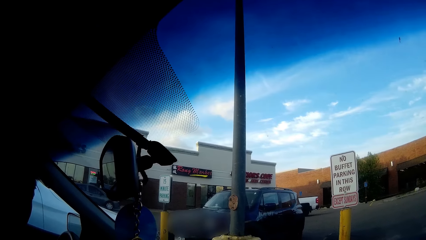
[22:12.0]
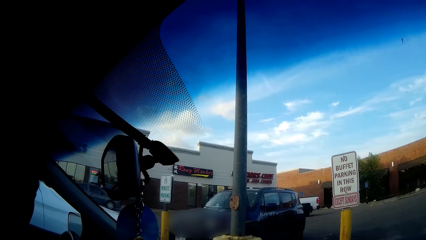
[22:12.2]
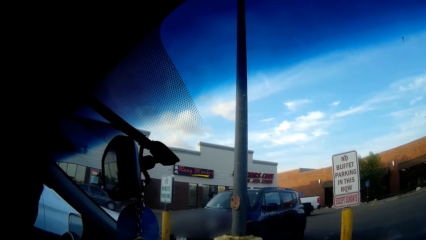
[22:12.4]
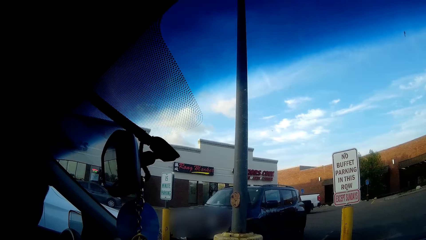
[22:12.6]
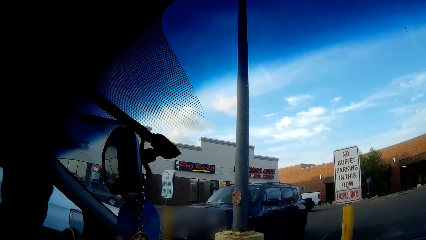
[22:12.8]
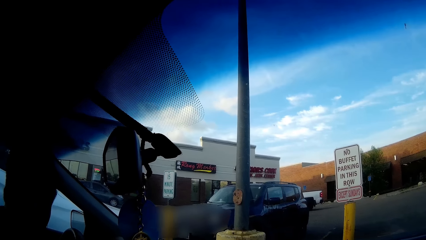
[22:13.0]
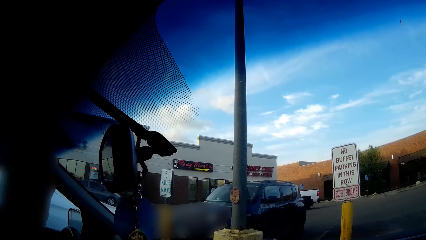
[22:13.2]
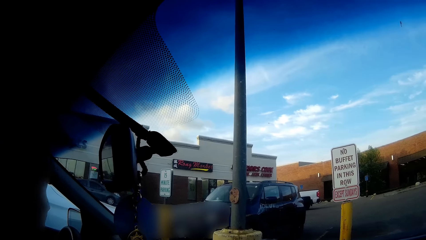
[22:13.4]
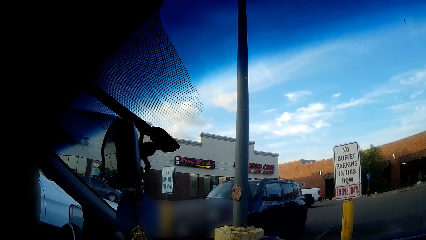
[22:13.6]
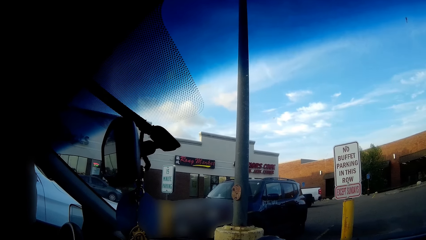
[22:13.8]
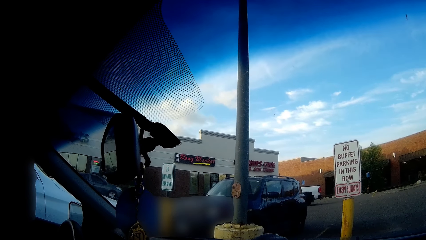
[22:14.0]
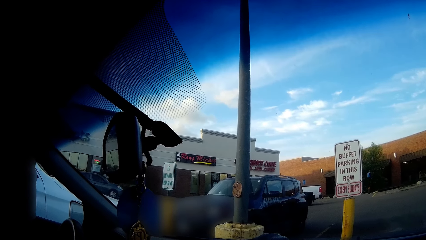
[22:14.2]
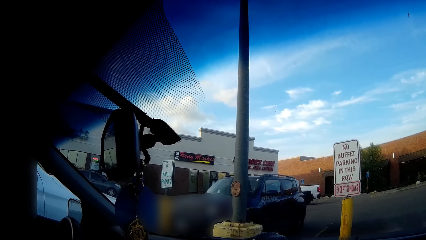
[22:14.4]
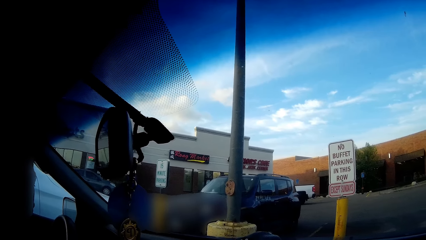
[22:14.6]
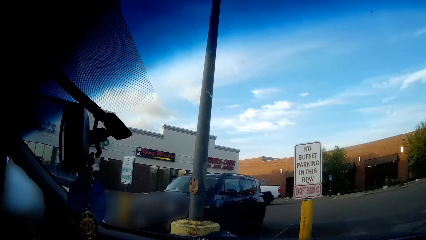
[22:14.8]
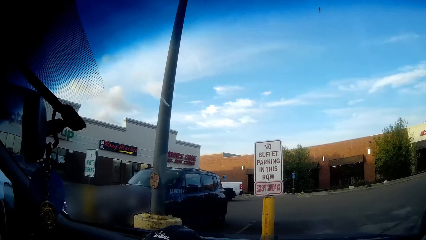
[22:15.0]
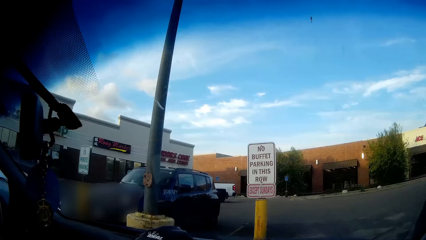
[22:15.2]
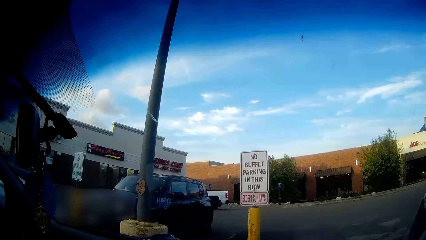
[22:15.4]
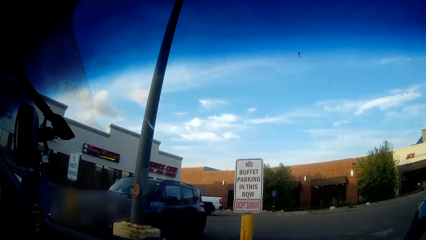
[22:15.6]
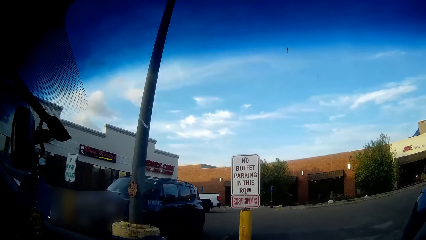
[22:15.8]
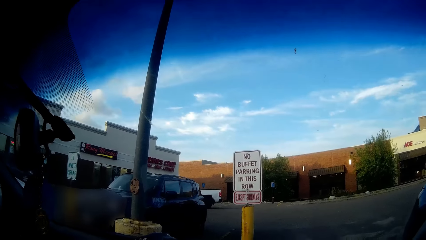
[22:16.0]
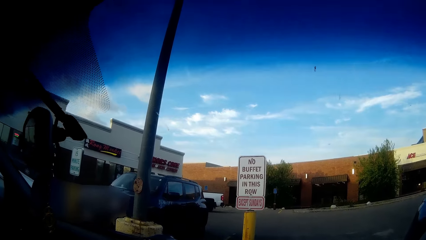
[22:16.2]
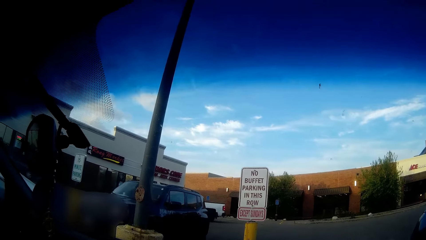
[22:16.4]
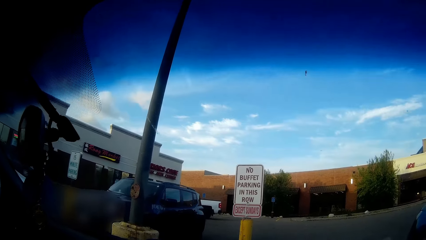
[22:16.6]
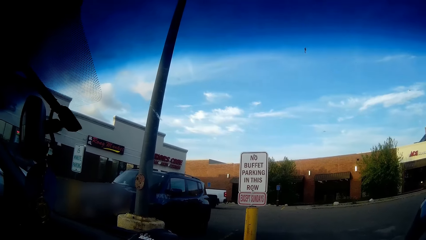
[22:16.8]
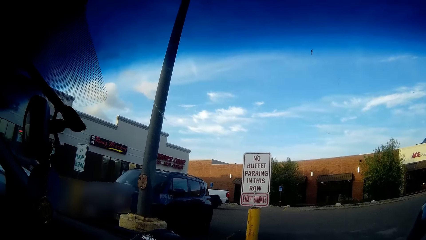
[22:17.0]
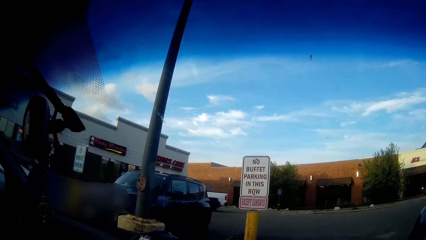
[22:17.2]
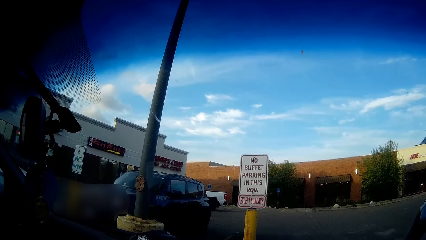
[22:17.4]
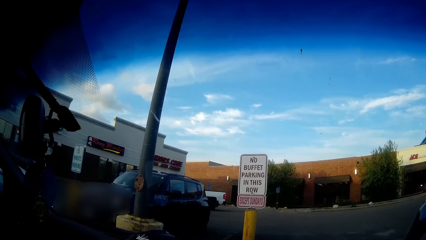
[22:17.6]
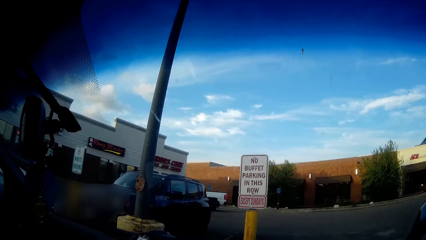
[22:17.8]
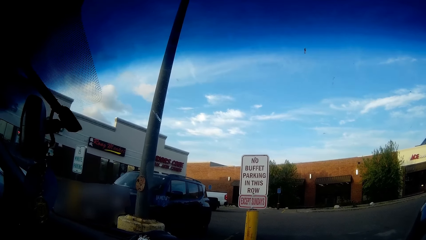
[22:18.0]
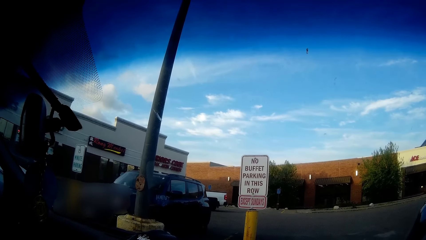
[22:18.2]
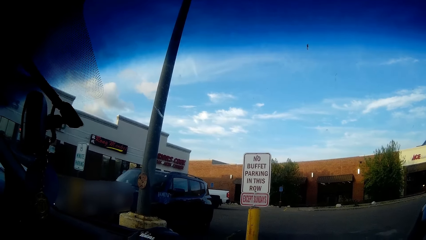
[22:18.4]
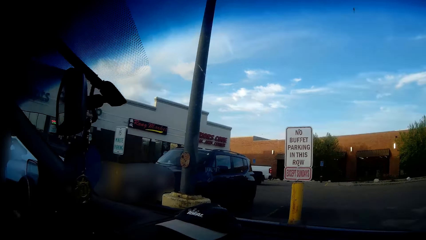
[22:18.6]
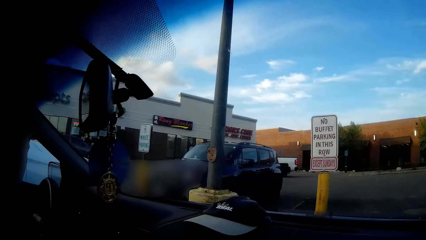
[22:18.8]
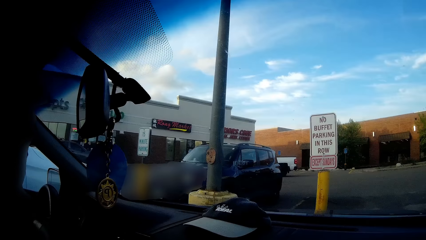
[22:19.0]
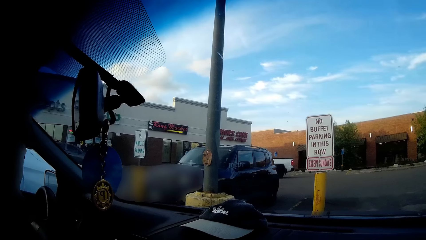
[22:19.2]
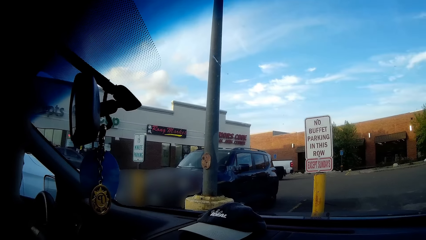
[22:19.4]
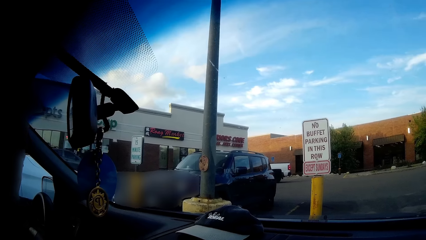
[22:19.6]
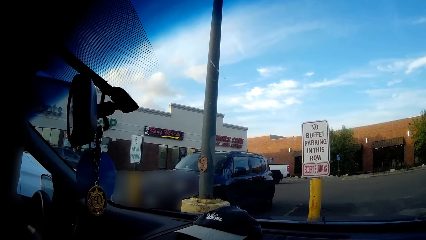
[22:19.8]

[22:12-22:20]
The man converses with the camera wearer.

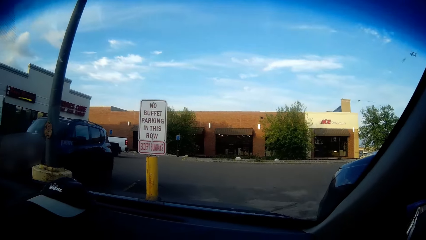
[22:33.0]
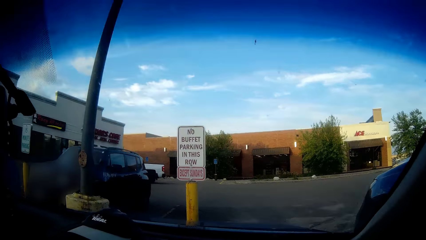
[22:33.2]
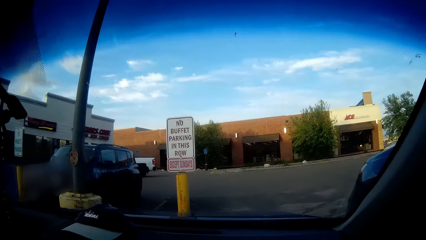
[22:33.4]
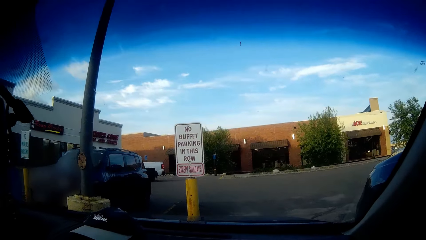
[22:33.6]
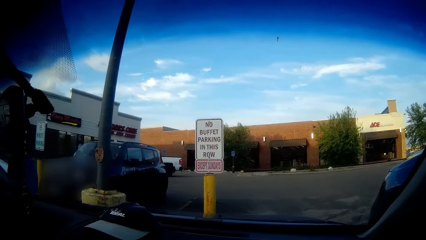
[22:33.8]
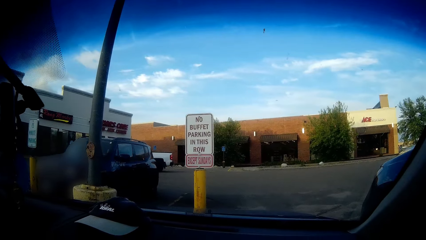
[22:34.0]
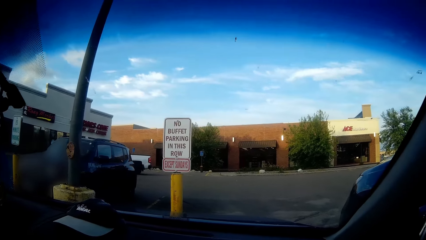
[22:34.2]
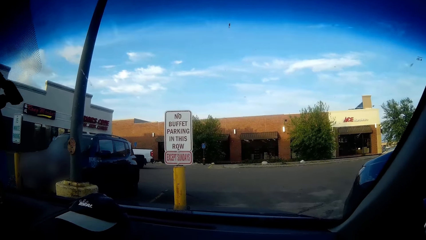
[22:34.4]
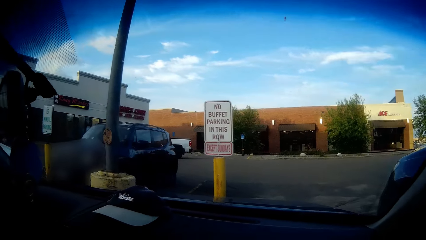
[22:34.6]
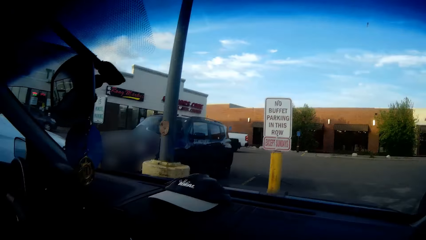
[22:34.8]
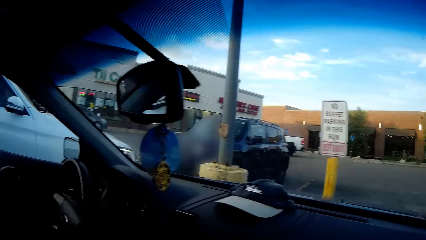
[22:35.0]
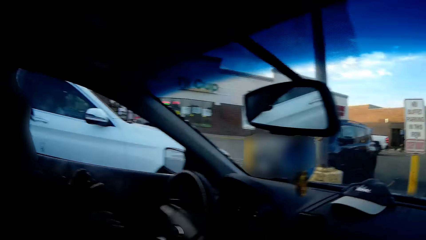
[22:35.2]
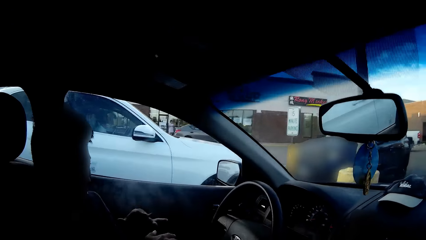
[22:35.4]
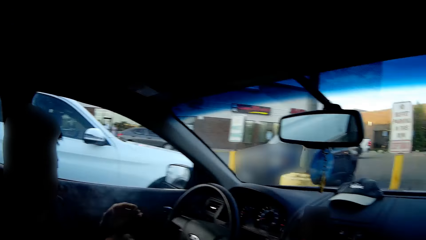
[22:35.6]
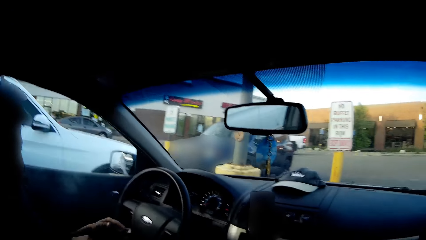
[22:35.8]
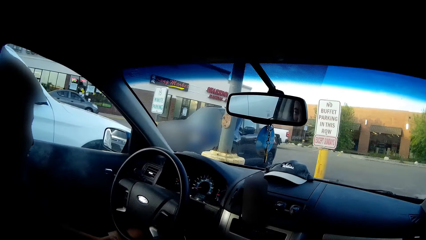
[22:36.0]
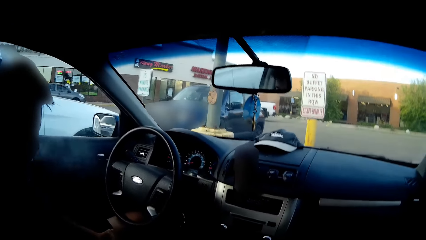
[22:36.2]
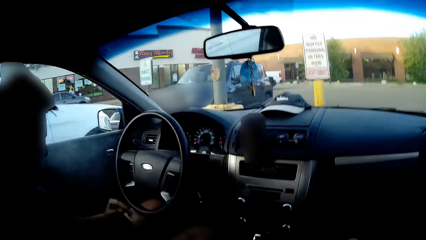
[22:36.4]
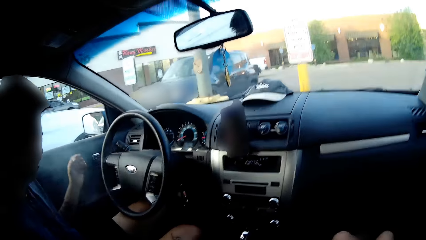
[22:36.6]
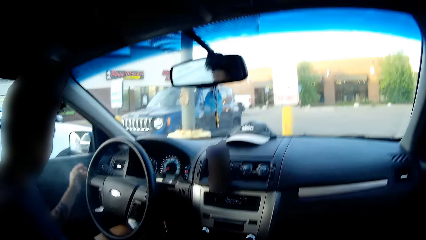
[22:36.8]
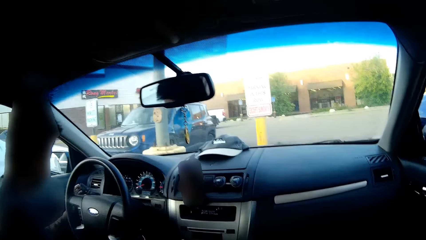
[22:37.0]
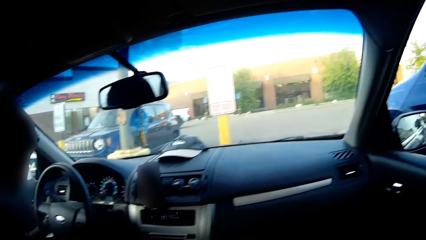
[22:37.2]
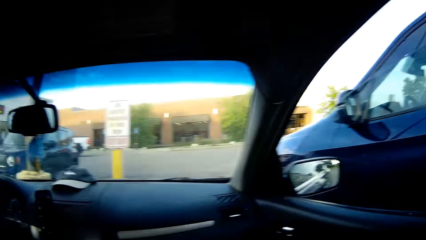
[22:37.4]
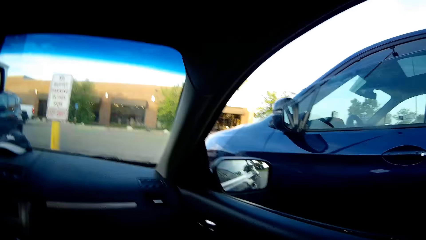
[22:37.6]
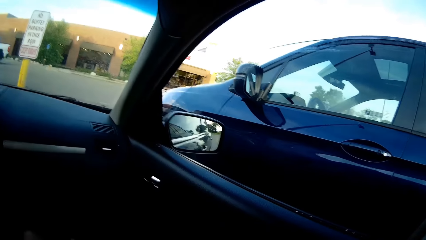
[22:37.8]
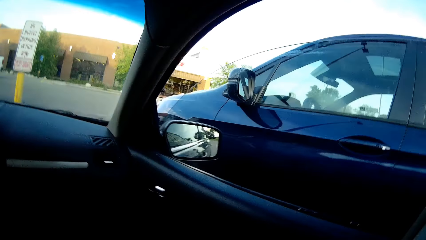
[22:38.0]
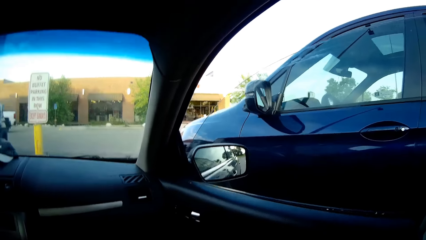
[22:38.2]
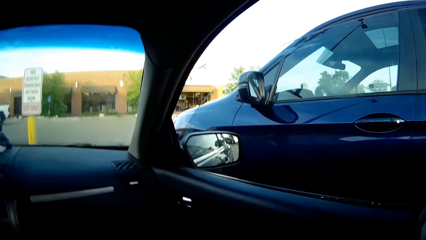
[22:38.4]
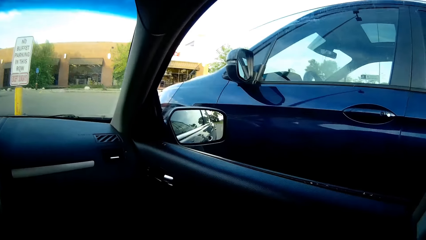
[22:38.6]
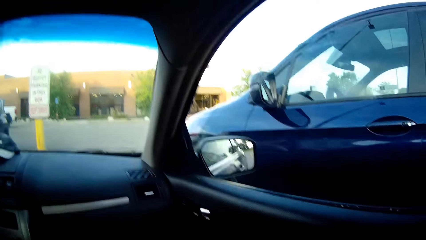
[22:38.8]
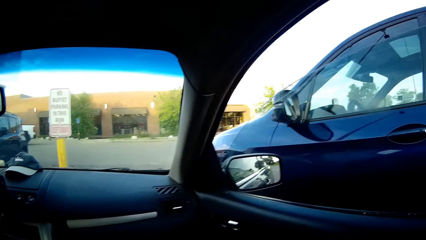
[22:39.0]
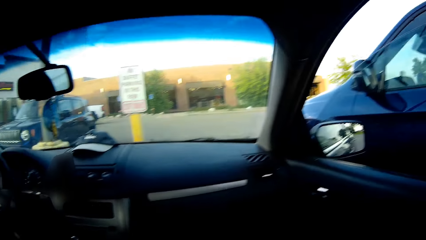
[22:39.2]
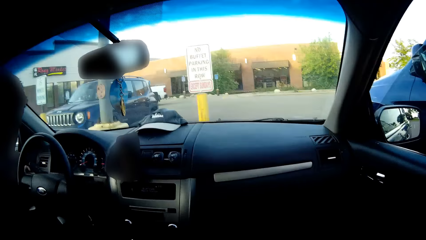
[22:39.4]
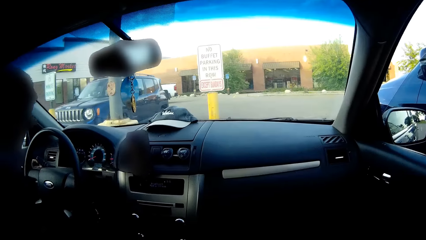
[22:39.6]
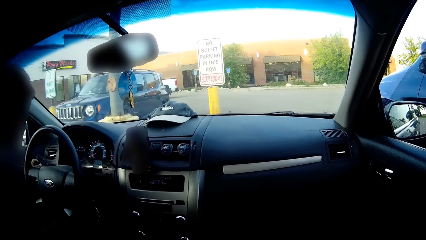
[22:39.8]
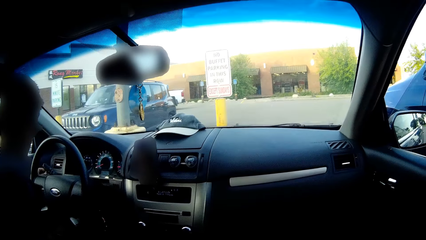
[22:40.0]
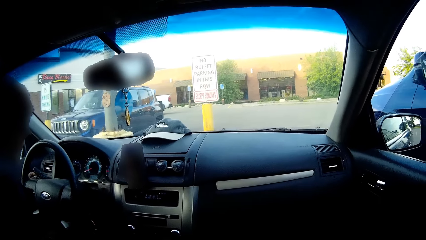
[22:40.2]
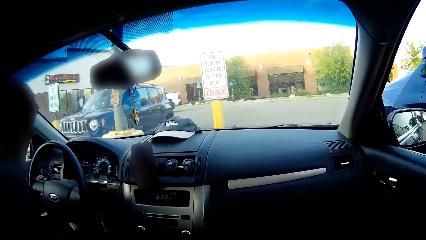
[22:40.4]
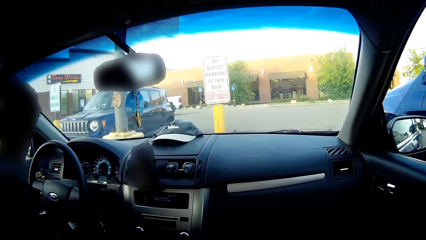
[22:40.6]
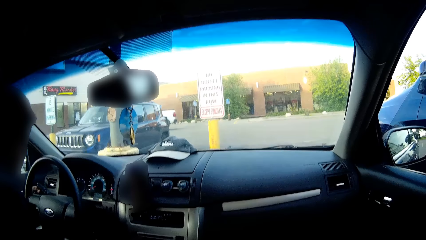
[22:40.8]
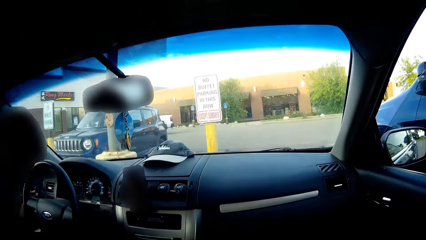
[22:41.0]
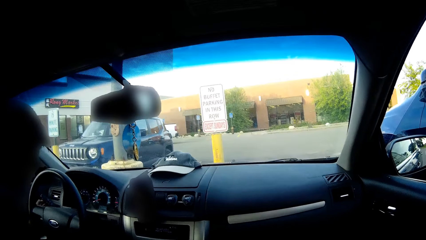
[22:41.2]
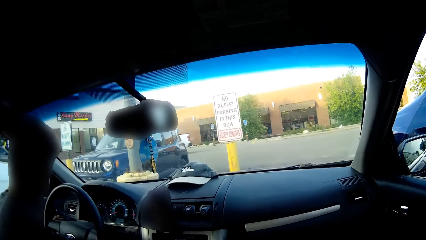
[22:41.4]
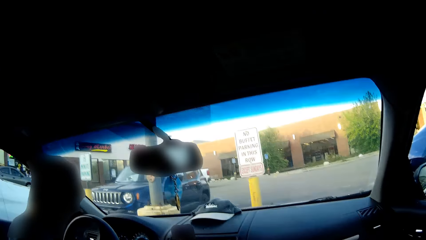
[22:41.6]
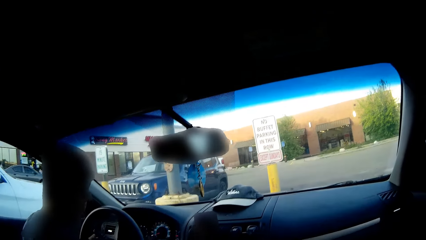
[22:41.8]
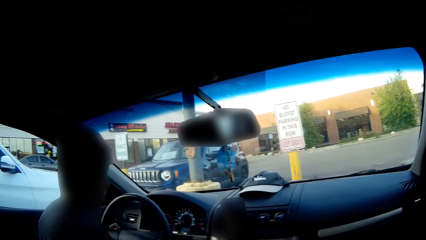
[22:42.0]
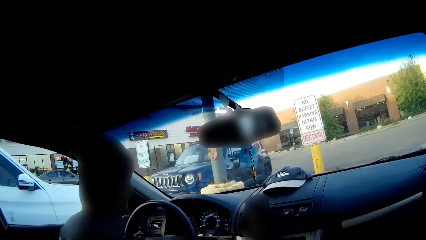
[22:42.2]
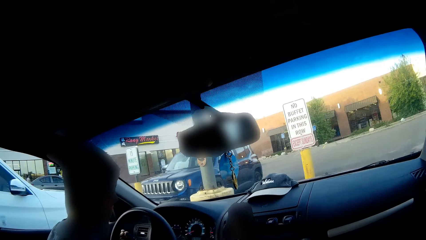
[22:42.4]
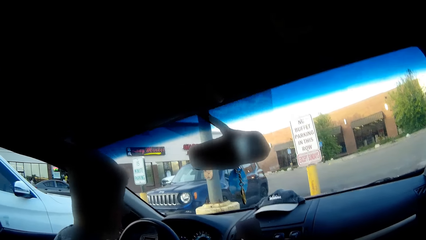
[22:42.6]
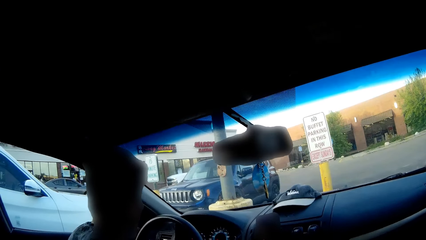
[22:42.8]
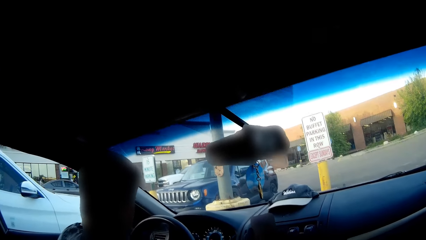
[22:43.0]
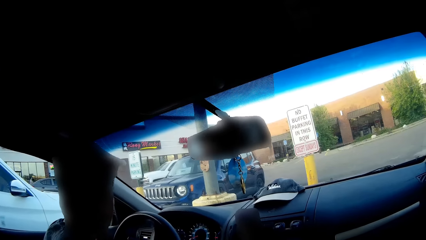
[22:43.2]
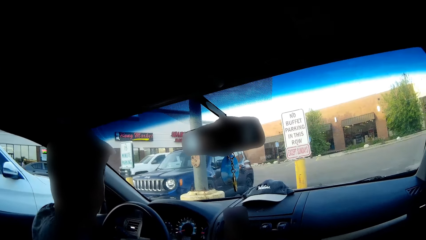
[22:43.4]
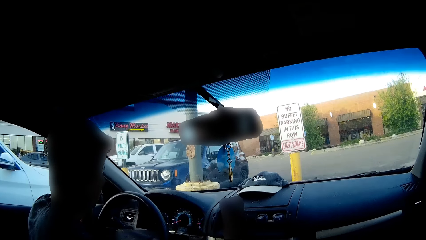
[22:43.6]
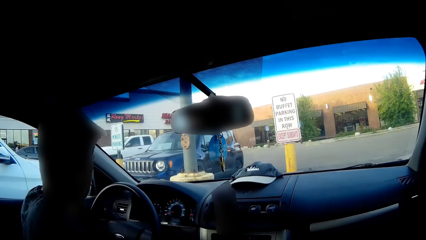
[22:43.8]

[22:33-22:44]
The man dances on the driver's seat. The man flicks the cigarette in an ash tray with his left hand.
